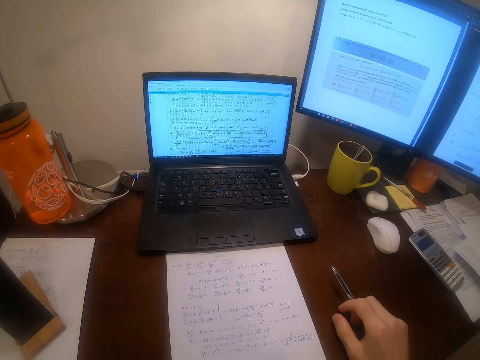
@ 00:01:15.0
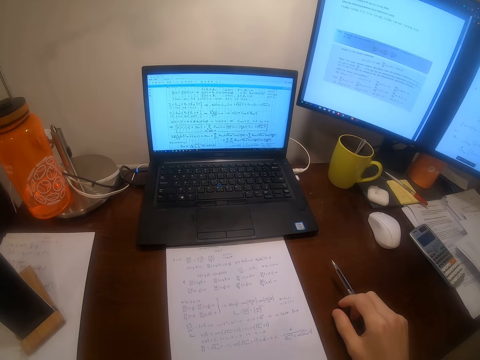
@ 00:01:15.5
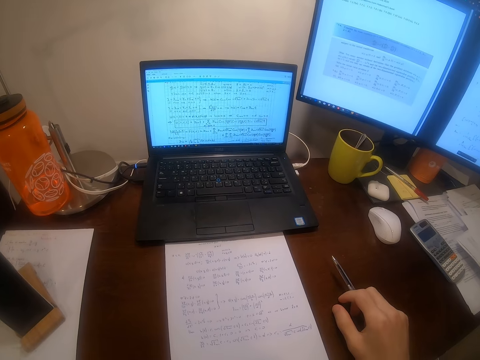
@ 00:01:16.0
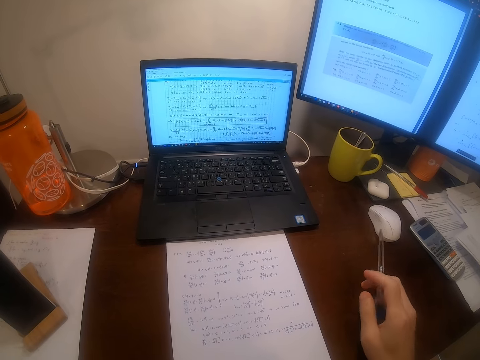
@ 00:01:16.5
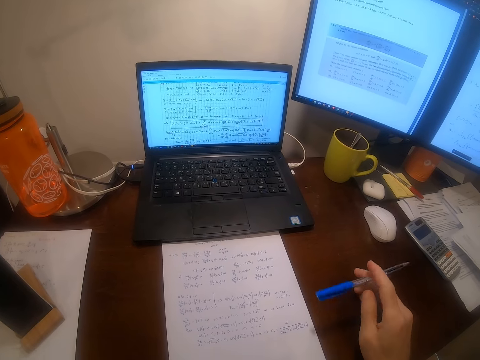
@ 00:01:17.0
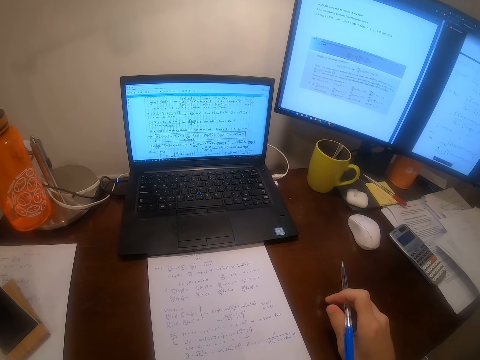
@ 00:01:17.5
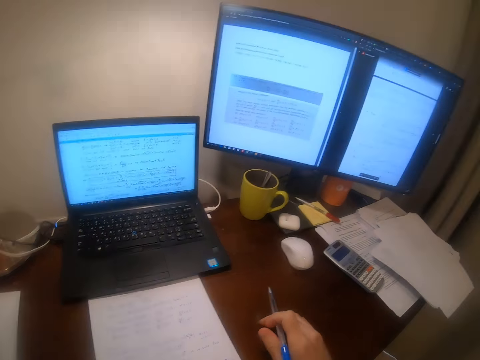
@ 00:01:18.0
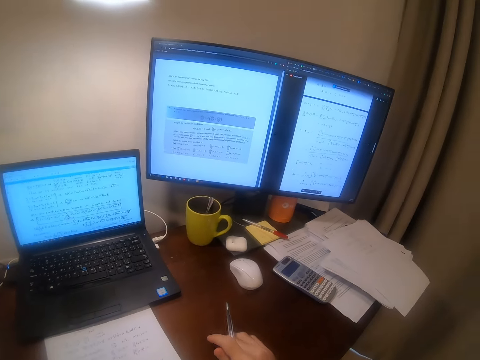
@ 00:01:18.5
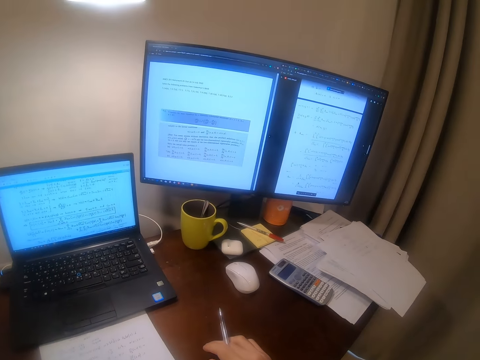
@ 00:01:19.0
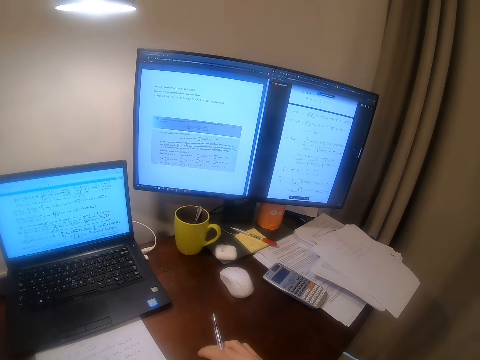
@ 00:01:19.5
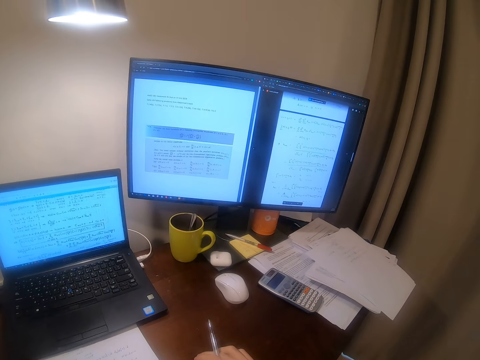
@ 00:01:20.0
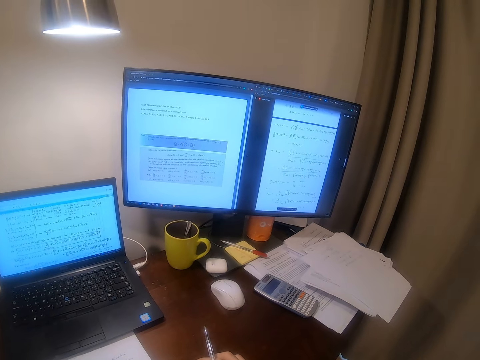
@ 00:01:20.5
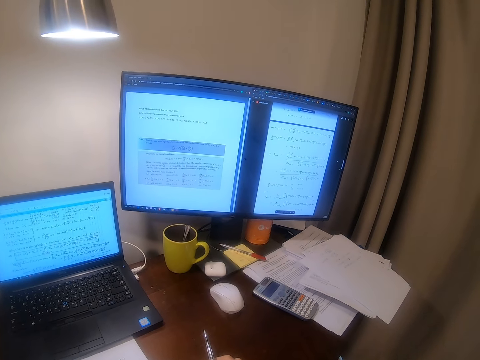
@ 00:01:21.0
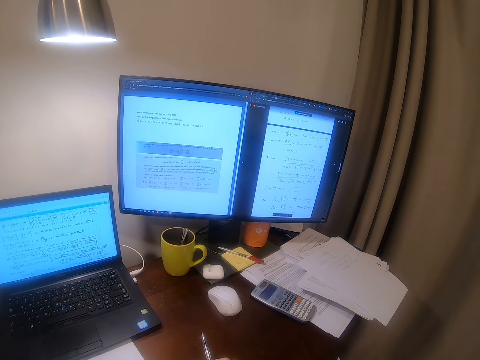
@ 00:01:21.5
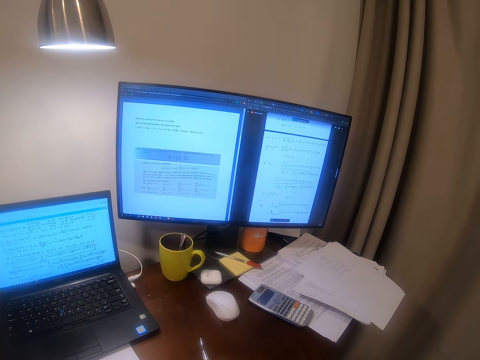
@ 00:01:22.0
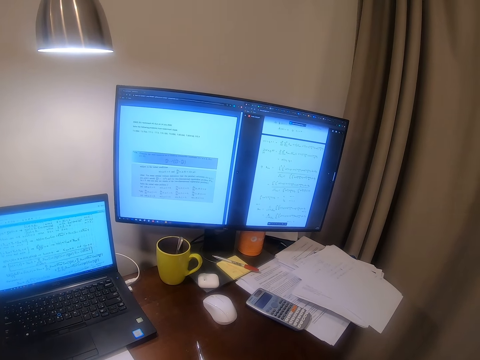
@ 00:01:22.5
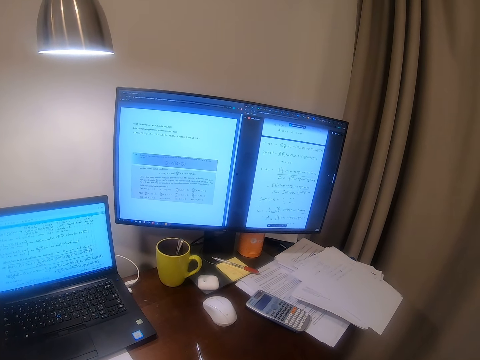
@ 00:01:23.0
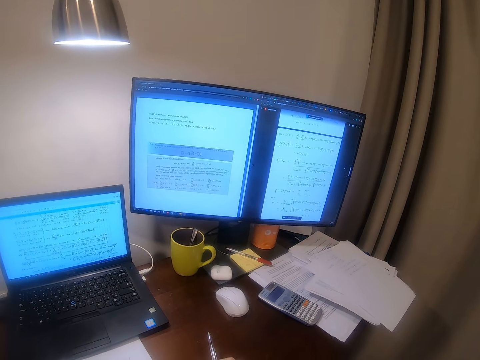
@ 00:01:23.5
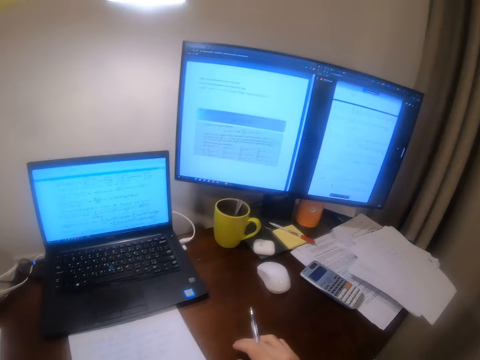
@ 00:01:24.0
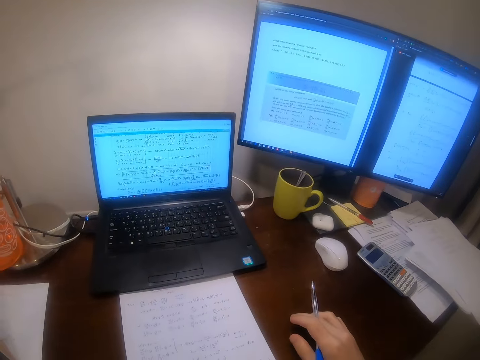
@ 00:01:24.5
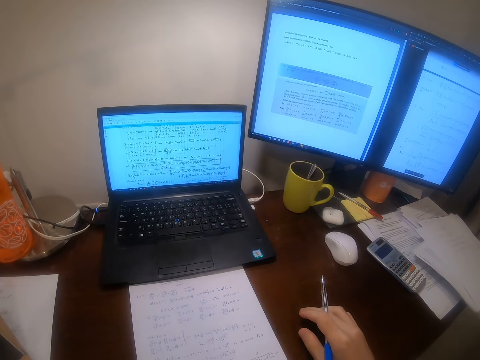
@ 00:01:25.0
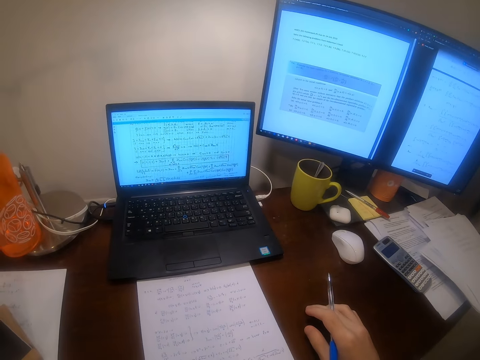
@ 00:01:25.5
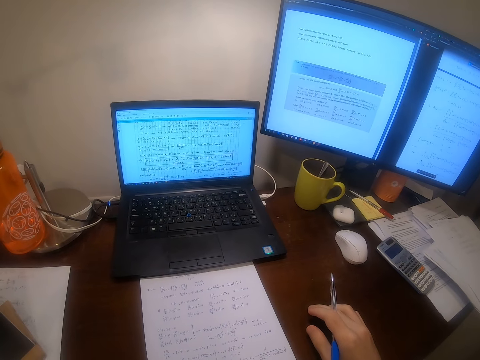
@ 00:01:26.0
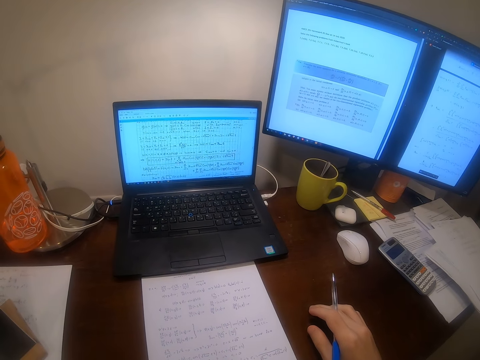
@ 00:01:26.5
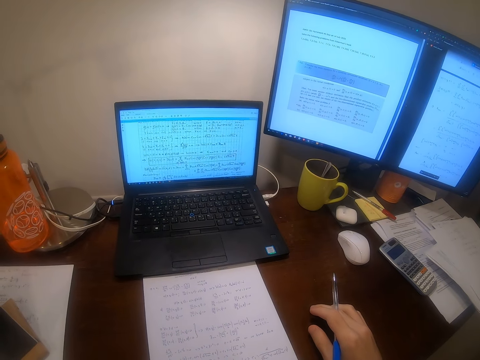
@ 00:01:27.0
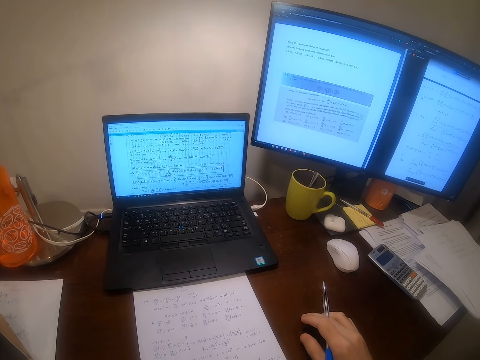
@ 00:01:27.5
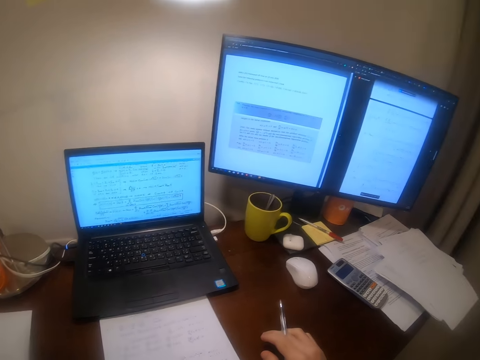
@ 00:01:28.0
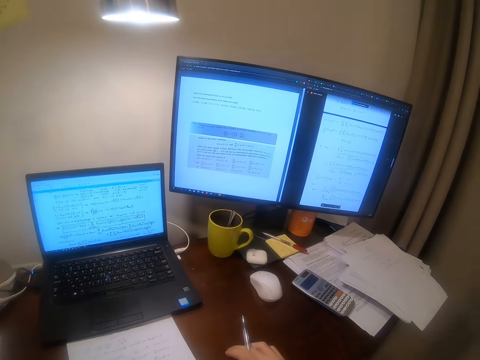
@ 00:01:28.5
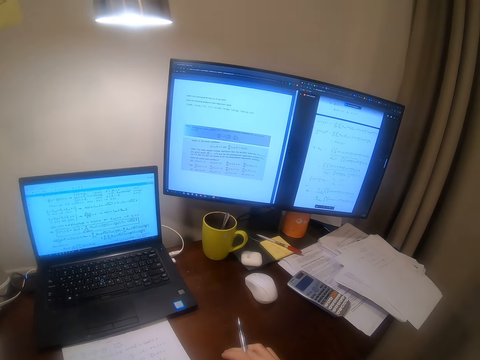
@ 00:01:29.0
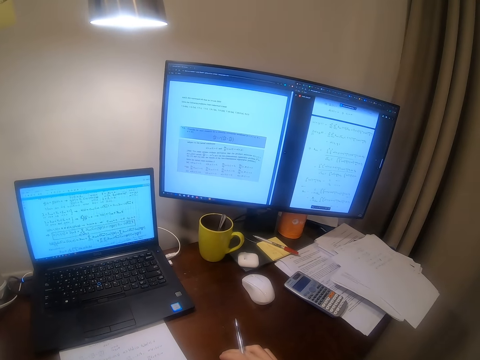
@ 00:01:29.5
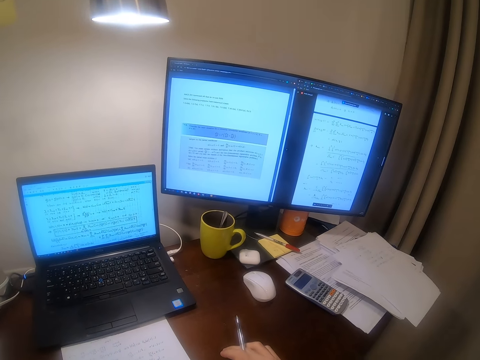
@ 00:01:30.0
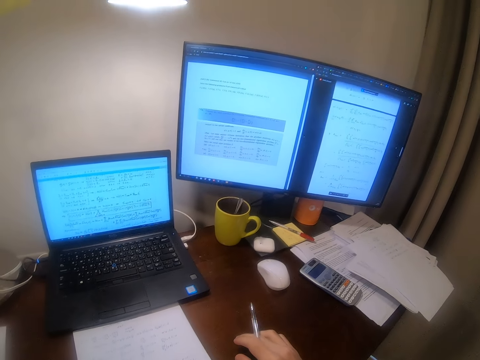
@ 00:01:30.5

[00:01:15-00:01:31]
The camera wearer turns the pen. They turn around the table.

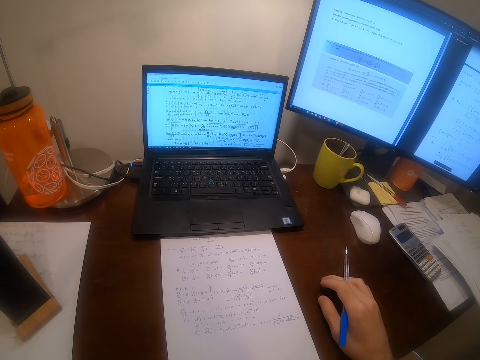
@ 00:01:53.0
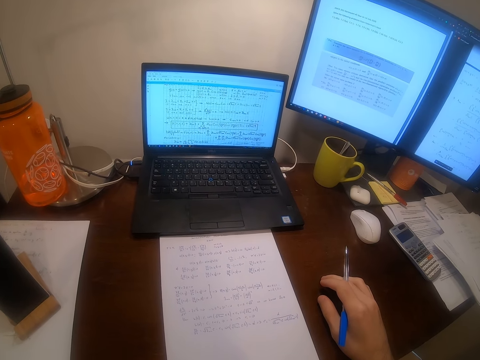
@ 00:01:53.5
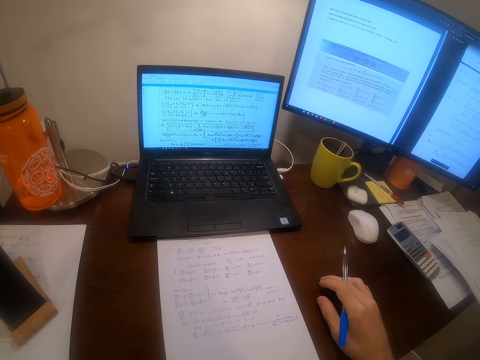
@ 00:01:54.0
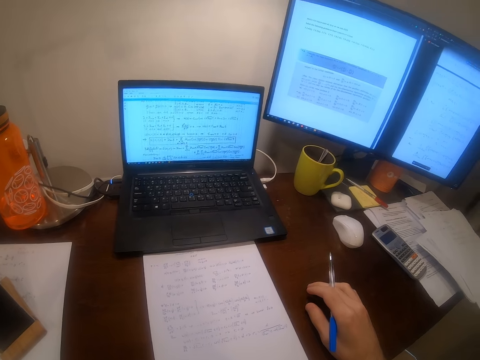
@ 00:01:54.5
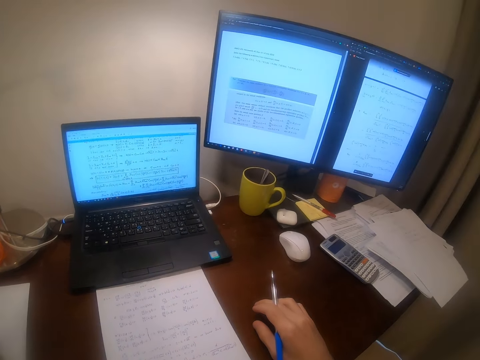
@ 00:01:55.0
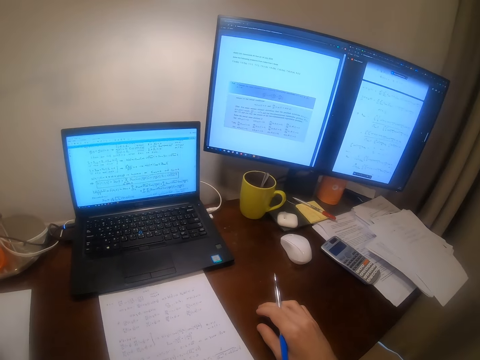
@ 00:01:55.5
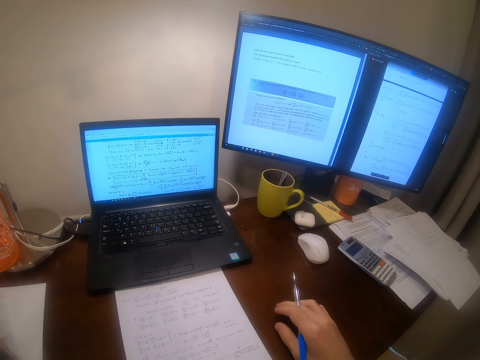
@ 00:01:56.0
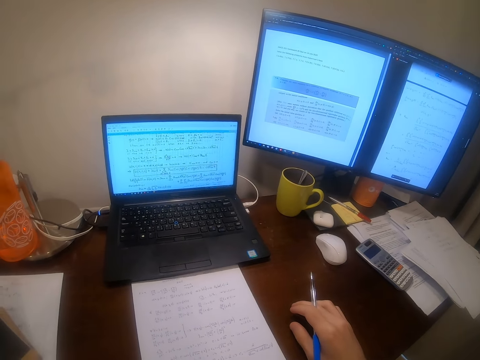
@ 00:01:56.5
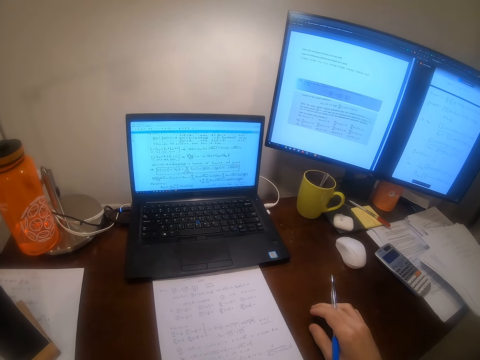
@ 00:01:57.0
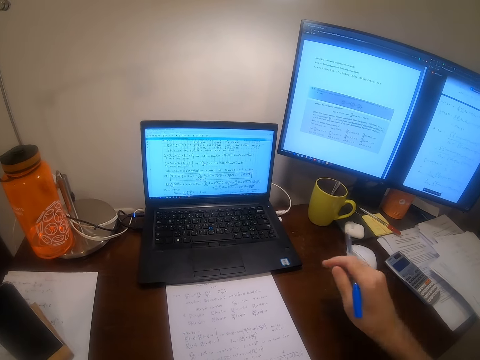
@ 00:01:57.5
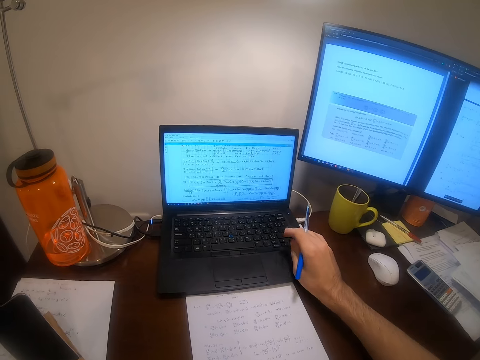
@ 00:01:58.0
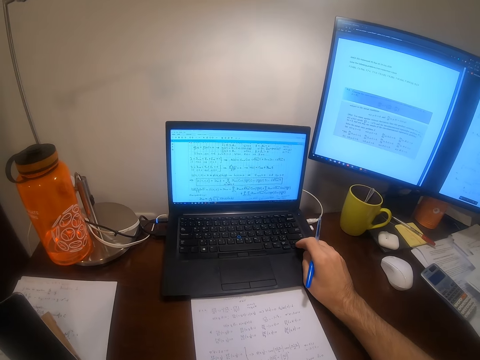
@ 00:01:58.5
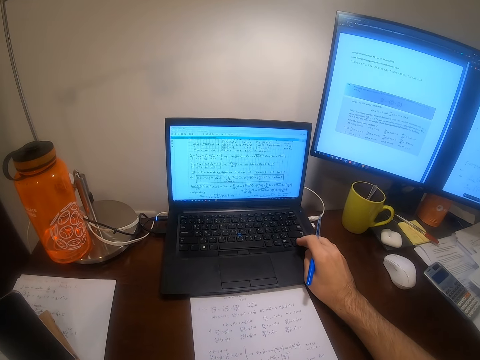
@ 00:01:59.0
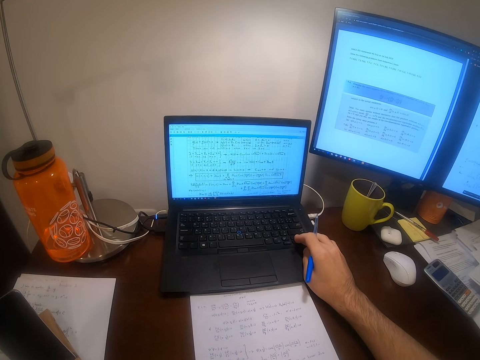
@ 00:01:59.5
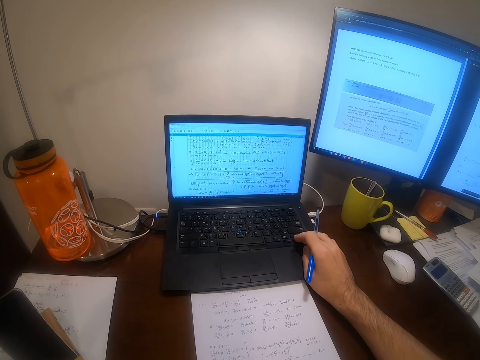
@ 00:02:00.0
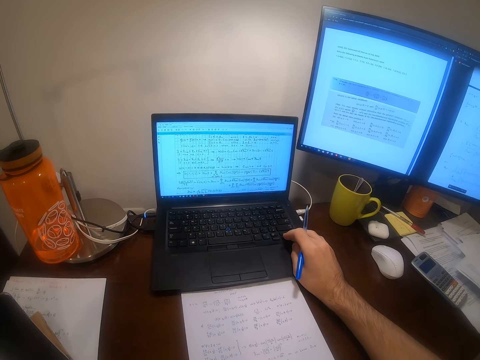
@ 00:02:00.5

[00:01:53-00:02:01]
The camera wearer looks around the table. He raises his hand towards a laptop. He operates the laptop on the table with his right hand. He presses a button on the laptop.

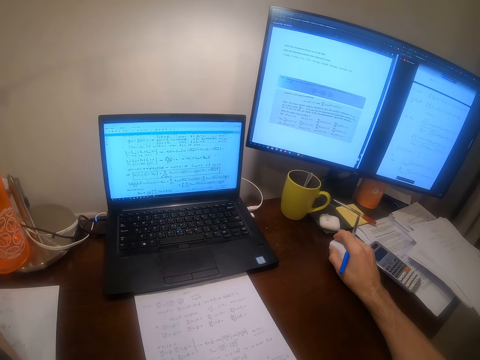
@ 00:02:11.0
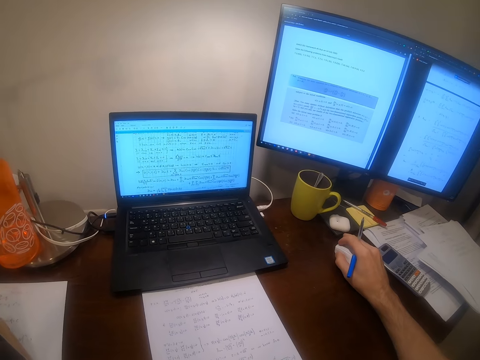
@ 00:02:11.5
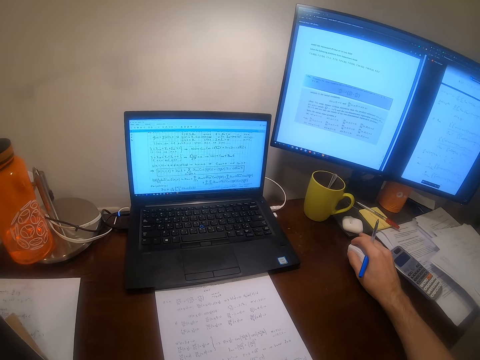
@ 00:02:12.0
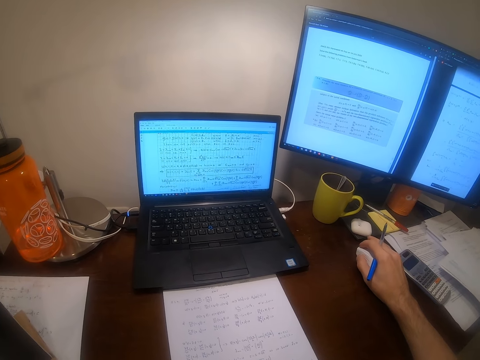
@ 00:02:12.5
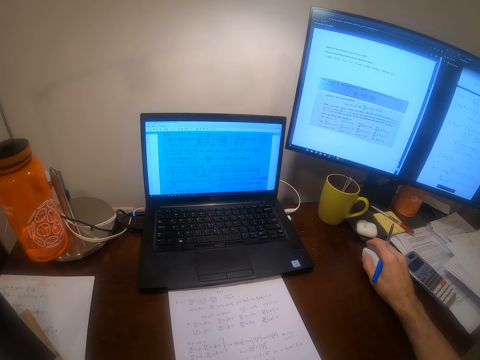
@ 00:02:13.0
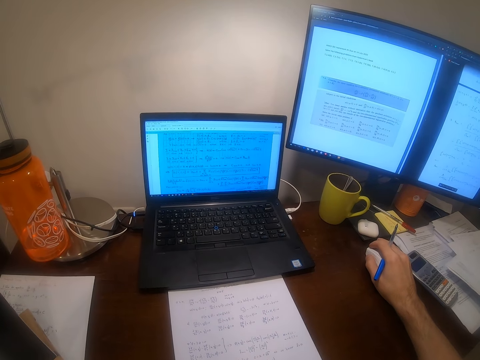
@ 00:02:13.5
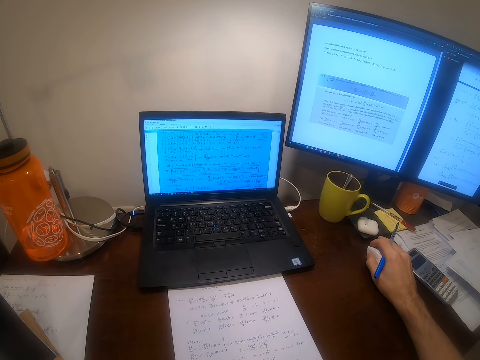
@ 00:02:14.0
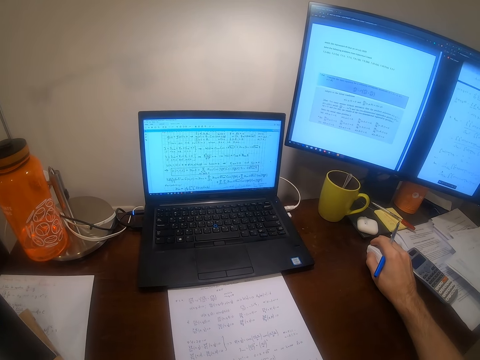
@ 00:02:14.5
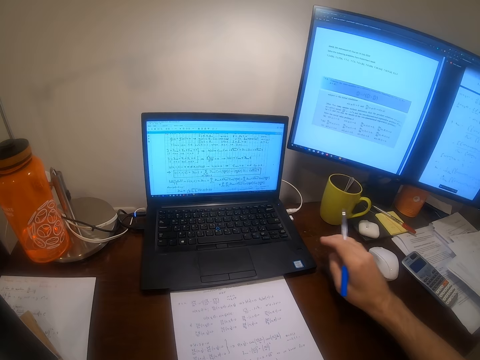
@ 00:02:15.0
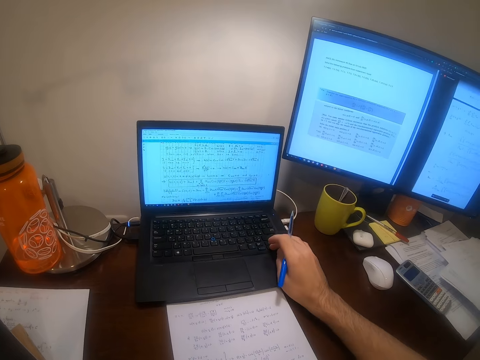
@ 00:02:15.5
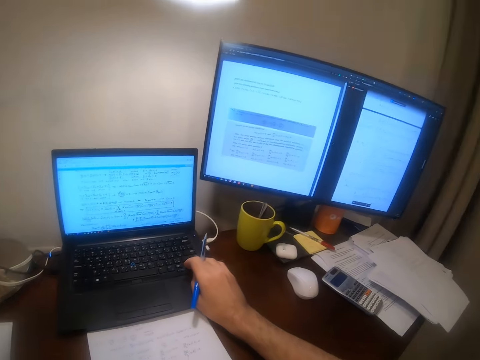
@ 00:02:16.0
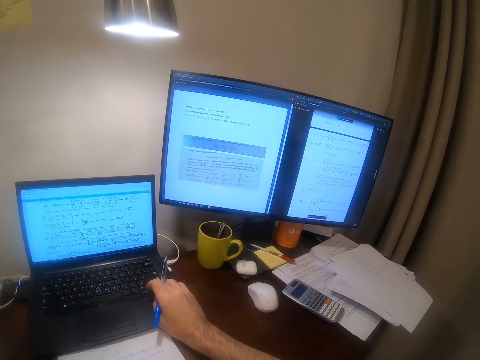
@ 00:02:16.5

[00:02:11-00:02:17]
The camera wearer navigates on the laptop. He removes his right hand from the mouse. He raises his hand towards the laptop and operates the laptop with his right hand.
